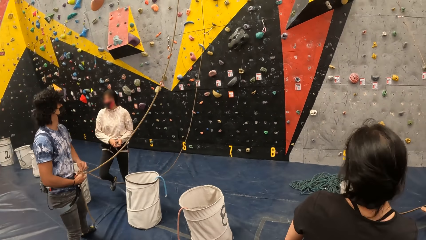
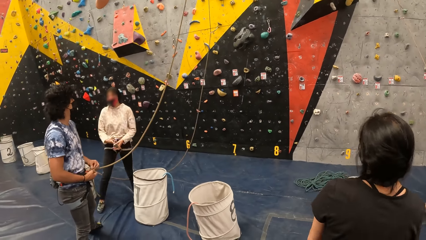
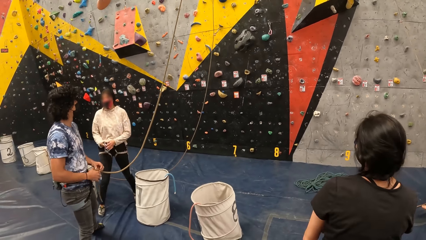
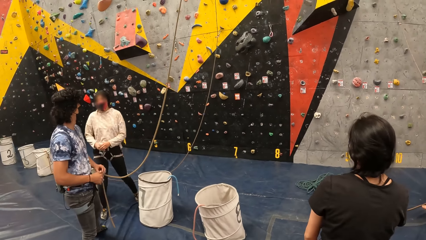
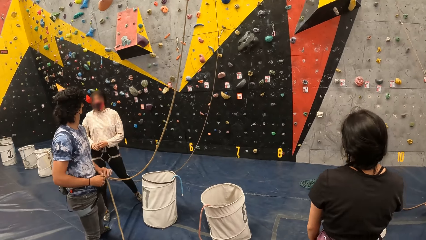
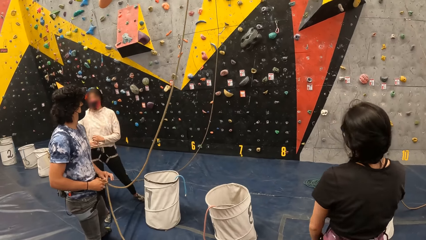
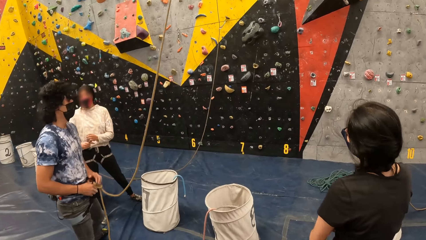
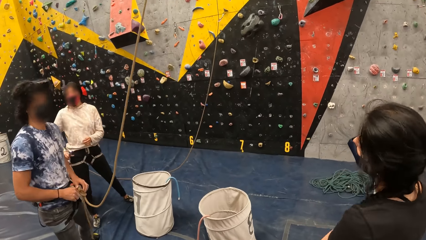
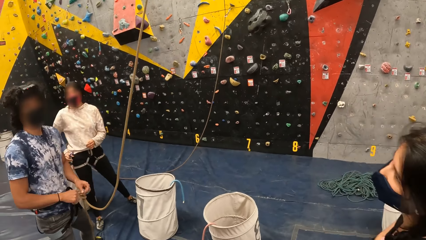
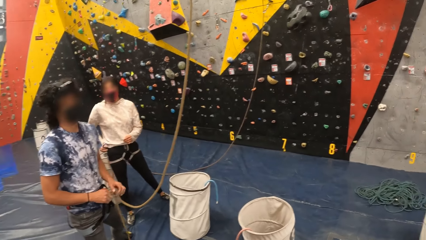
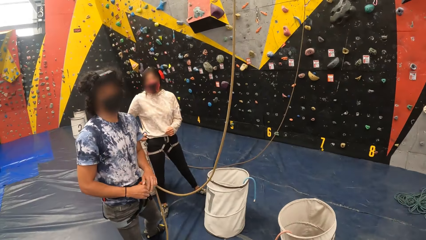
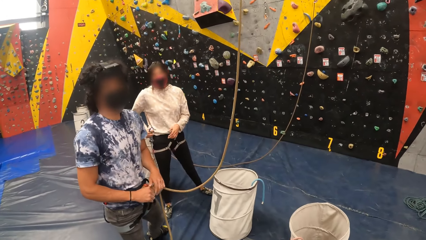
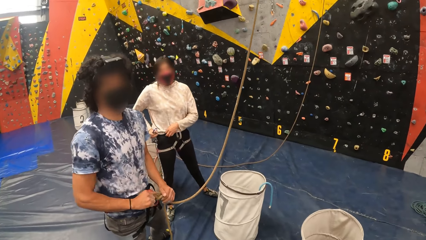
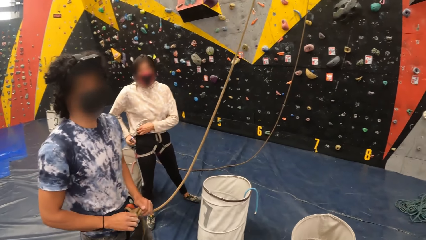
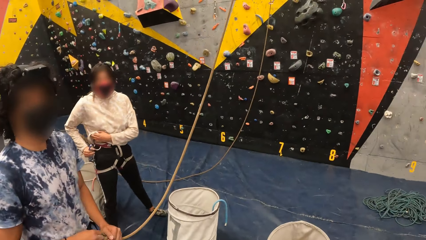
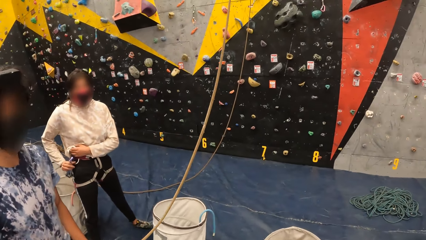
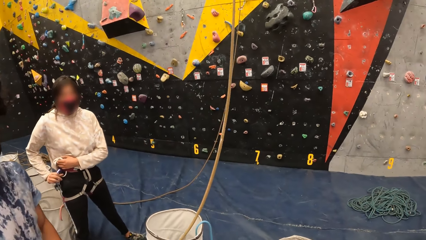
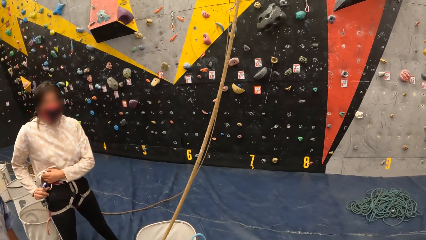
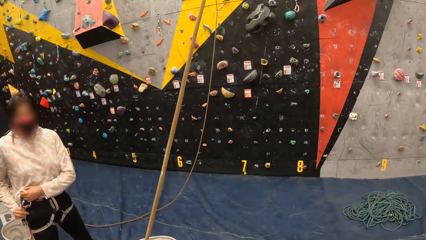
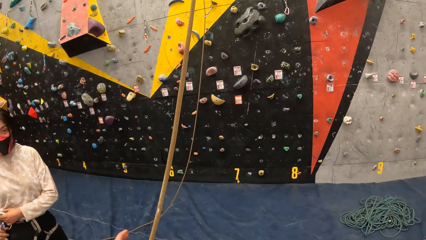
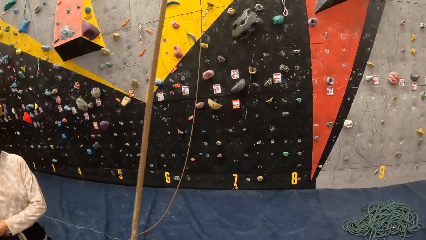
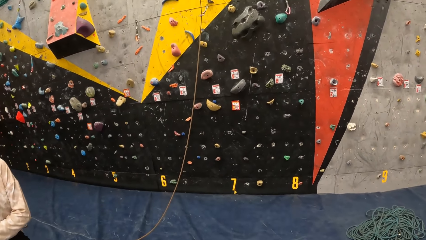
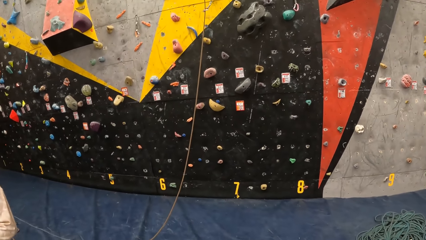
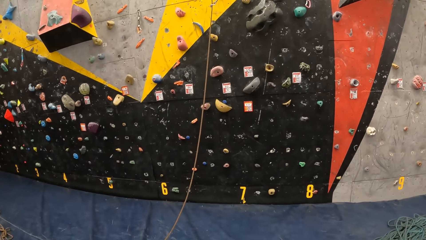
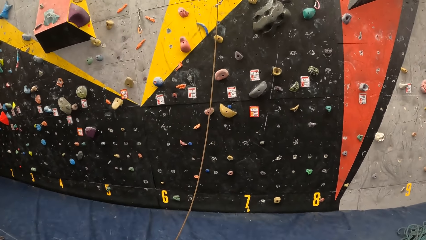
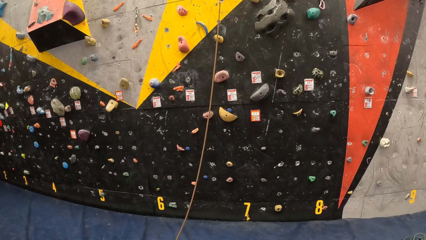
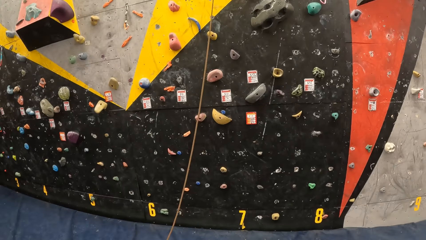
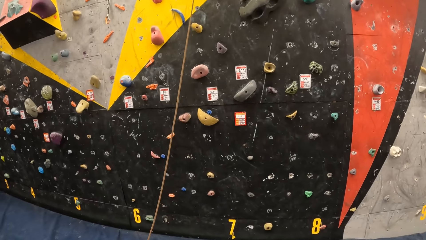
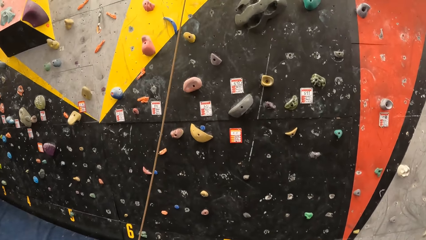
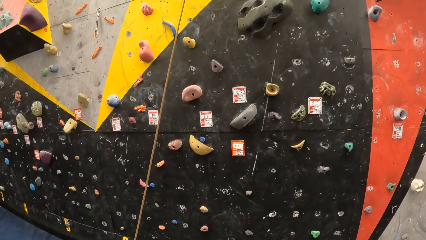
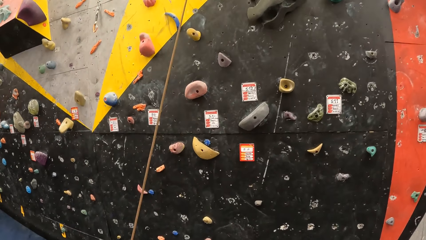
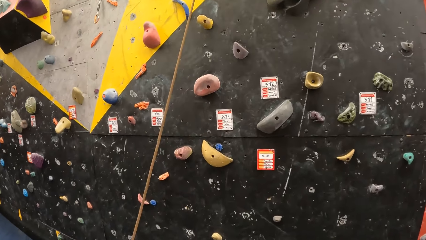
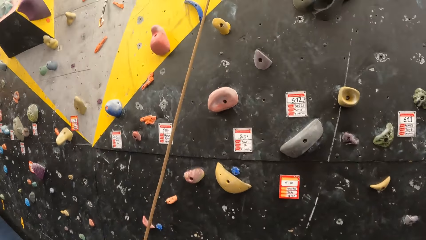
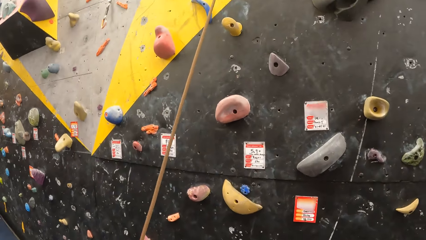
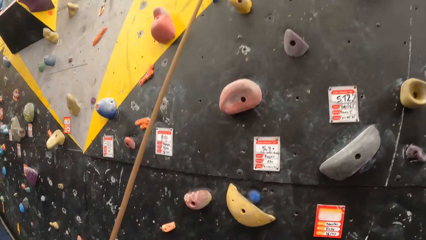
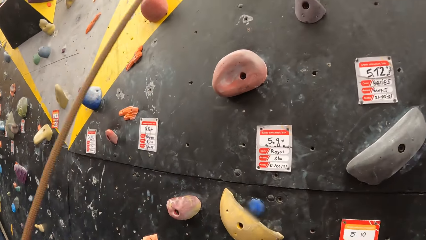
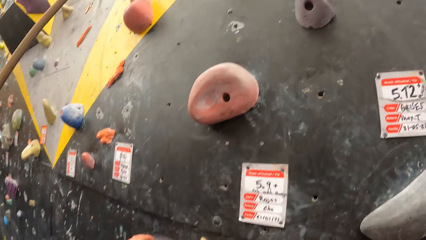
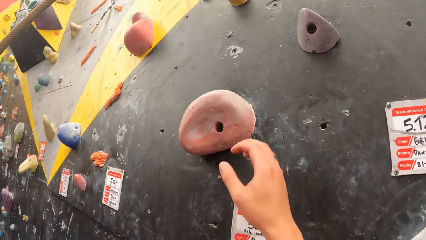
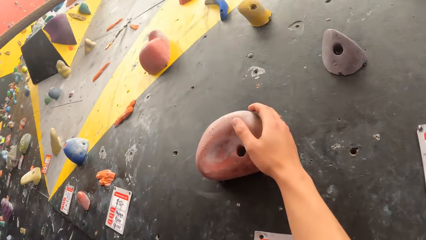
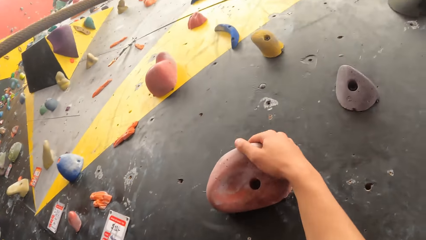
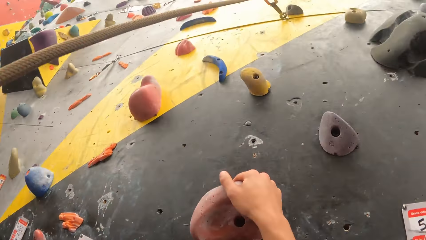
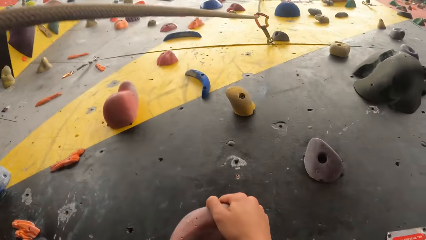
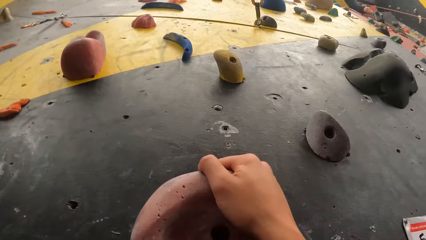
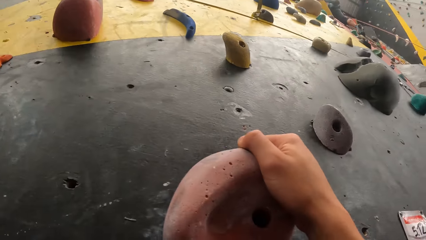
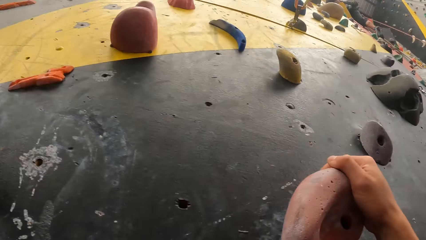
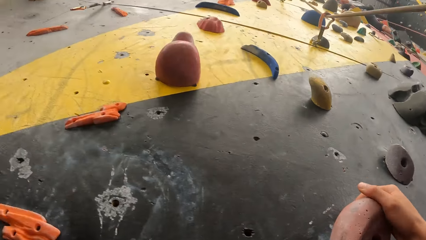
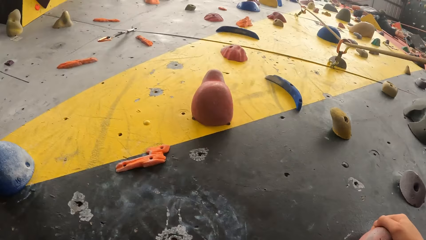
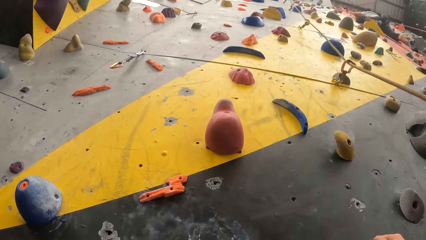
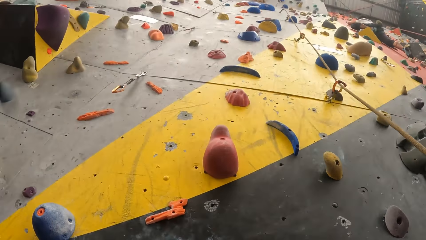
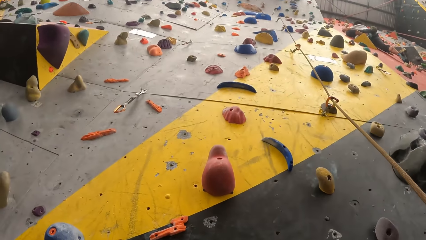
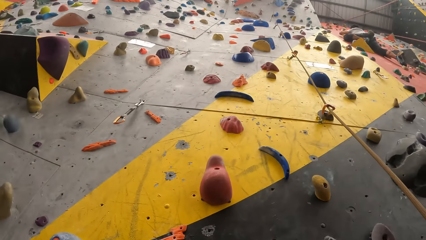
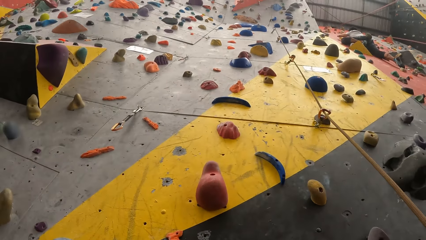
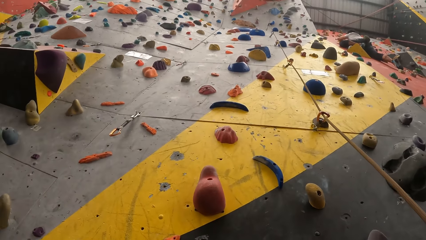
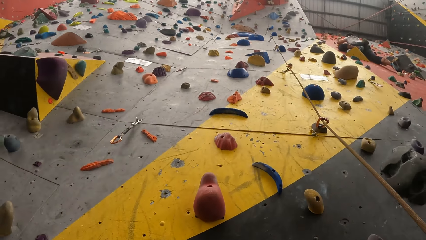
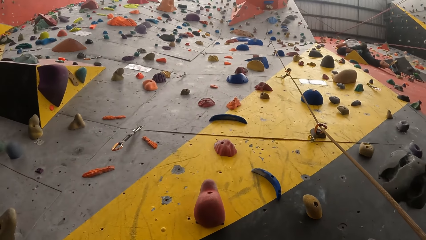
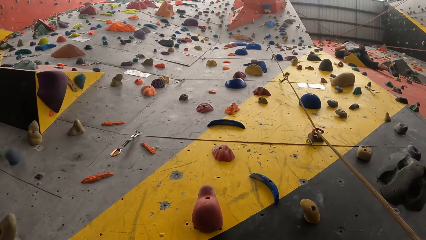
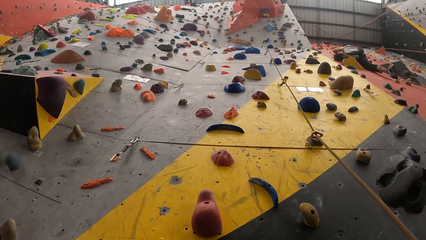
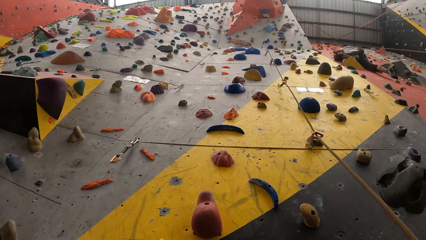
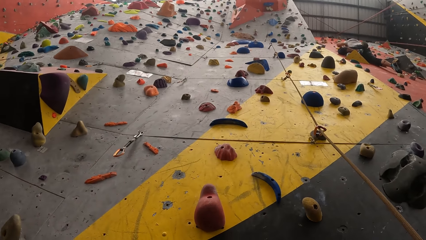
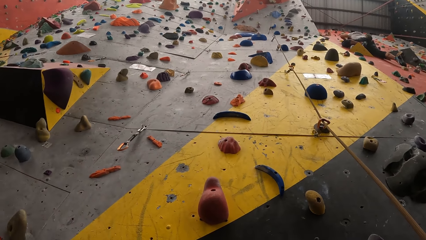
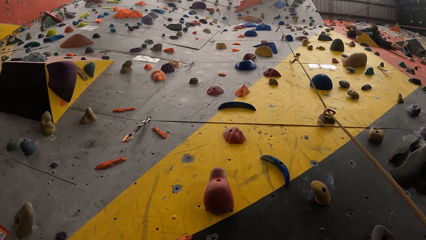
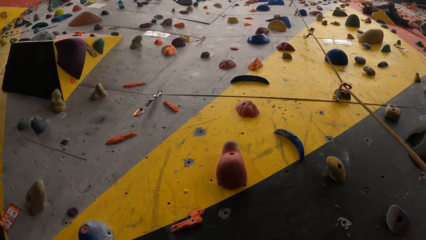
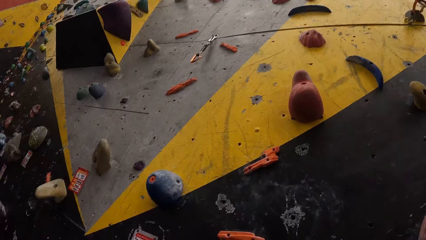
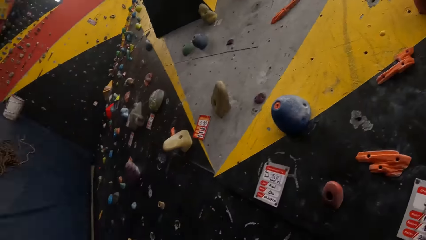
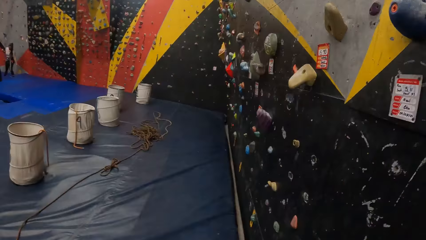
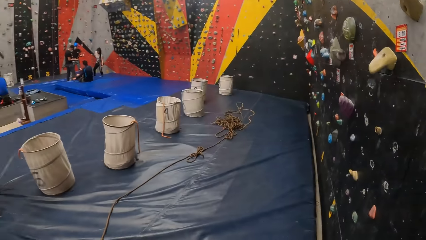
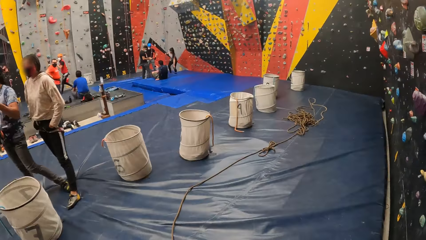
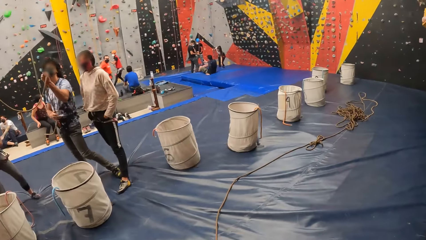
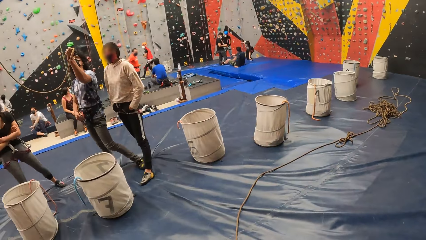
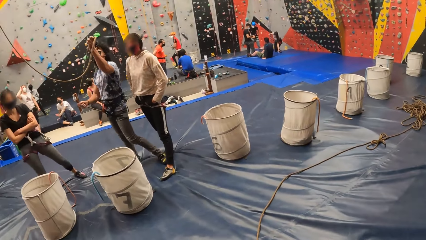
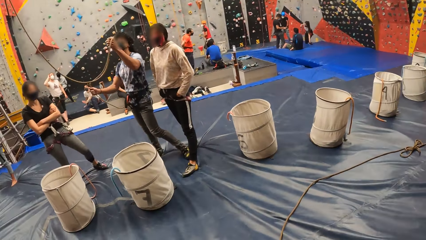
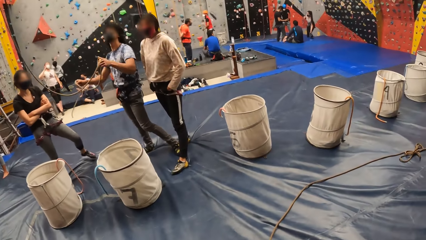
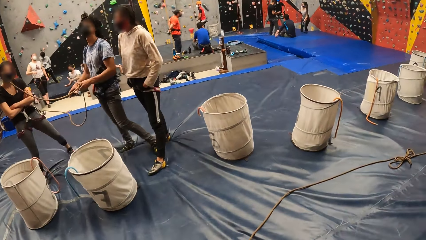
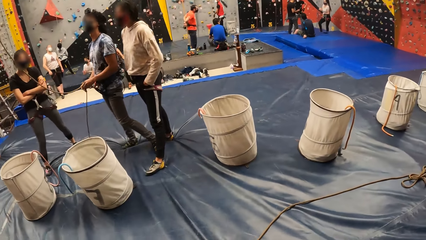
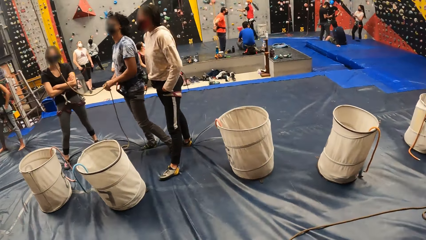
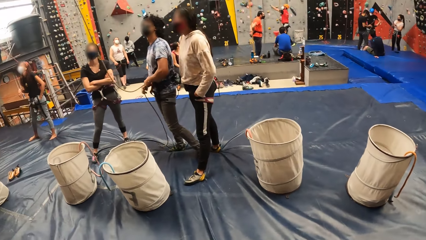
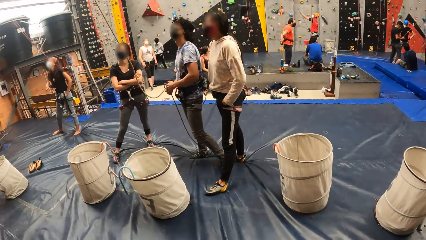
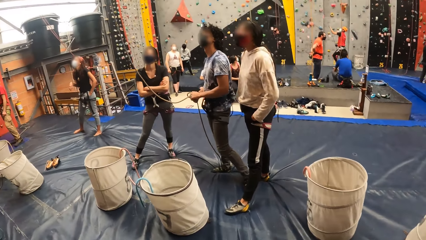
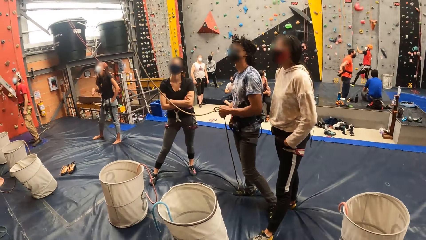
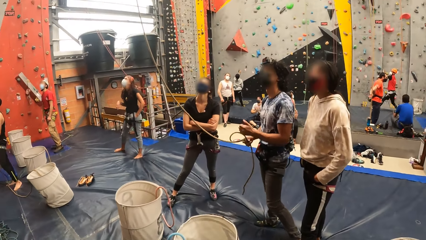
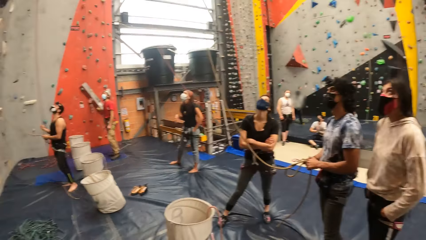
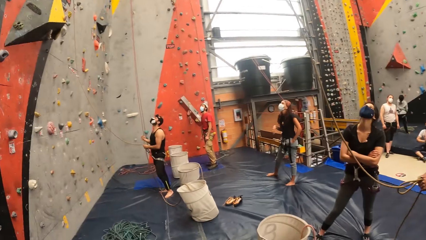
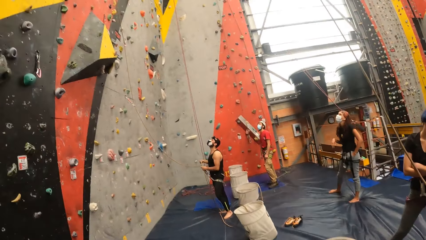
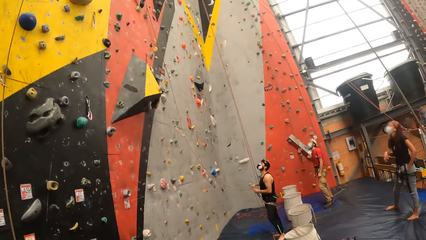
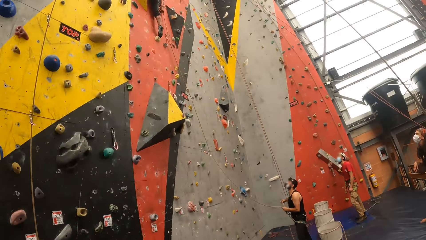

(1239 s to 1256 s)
The camera wearer walks in the house. They walk around the gym. They climb the wall. They hold a hold. They walk in the house.
